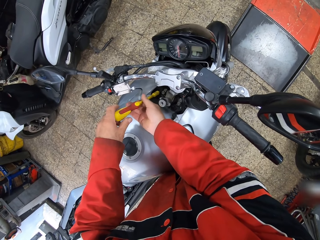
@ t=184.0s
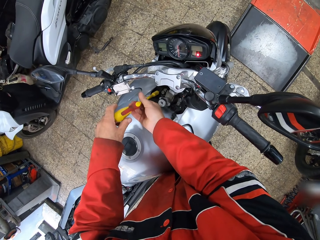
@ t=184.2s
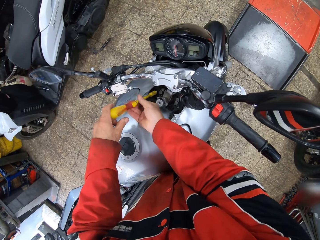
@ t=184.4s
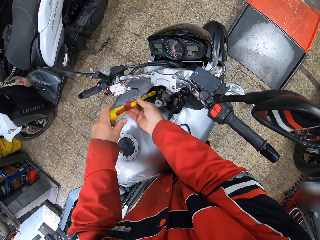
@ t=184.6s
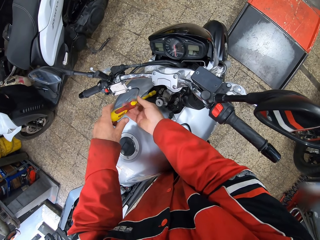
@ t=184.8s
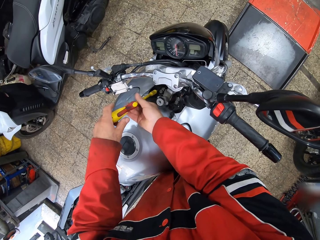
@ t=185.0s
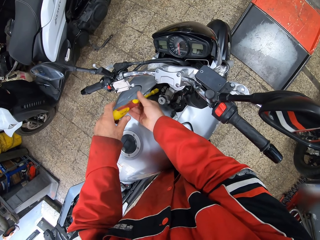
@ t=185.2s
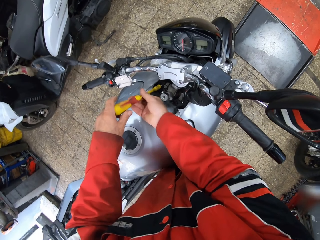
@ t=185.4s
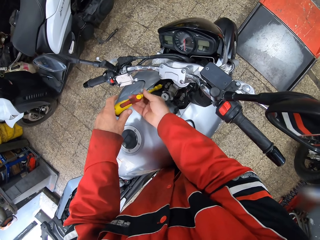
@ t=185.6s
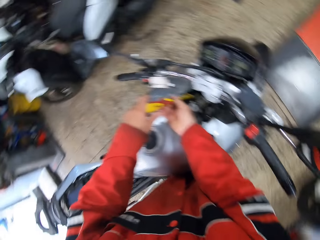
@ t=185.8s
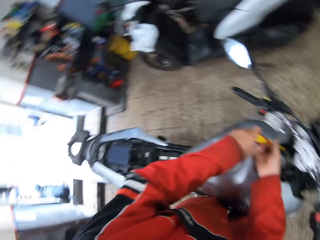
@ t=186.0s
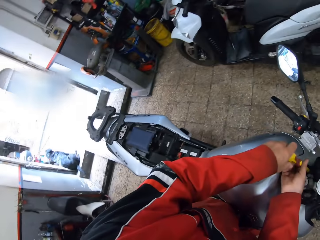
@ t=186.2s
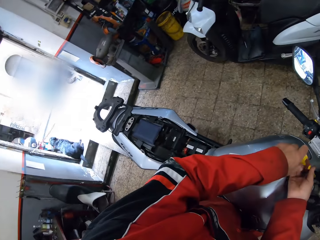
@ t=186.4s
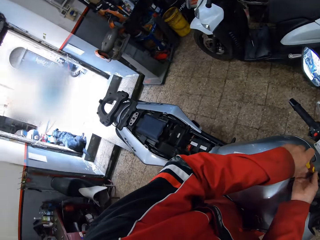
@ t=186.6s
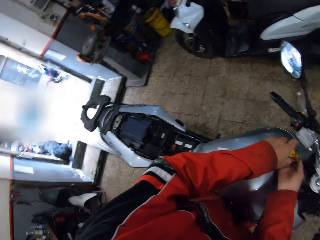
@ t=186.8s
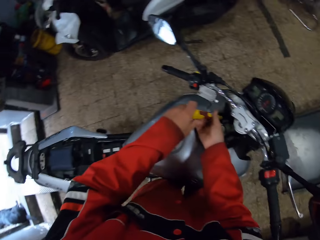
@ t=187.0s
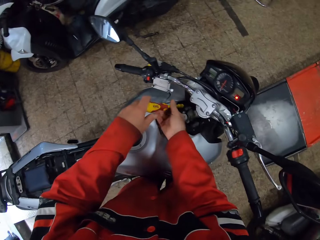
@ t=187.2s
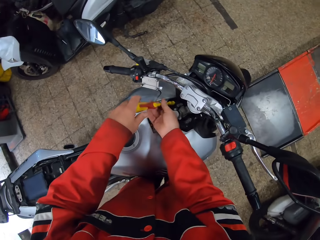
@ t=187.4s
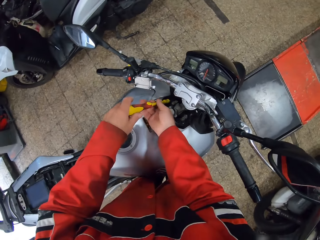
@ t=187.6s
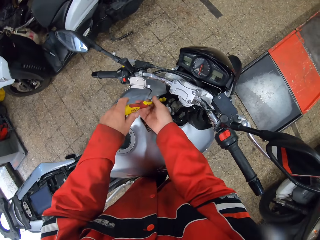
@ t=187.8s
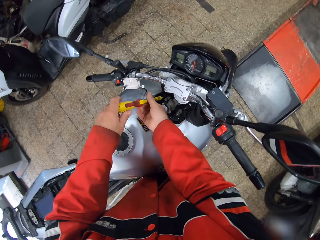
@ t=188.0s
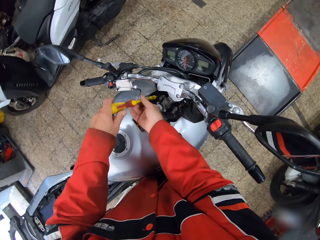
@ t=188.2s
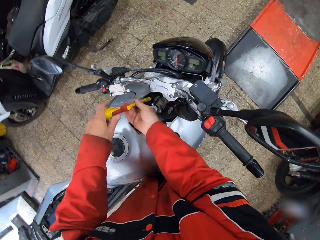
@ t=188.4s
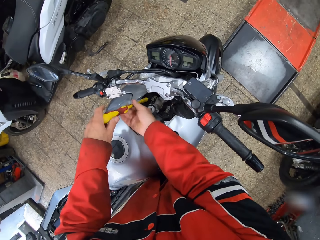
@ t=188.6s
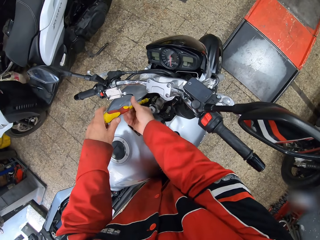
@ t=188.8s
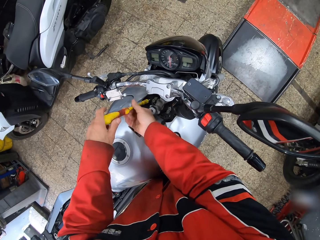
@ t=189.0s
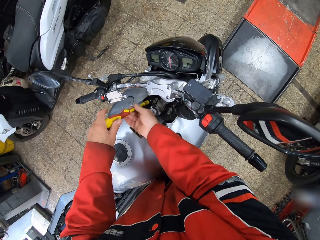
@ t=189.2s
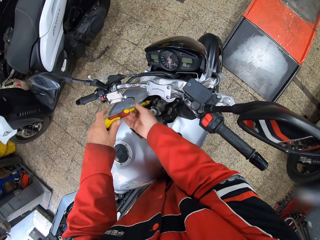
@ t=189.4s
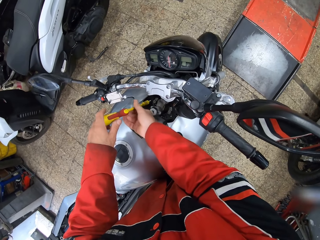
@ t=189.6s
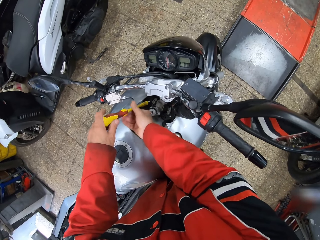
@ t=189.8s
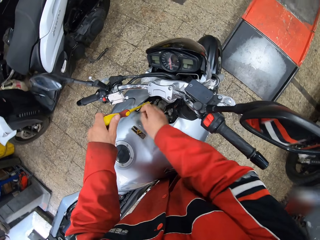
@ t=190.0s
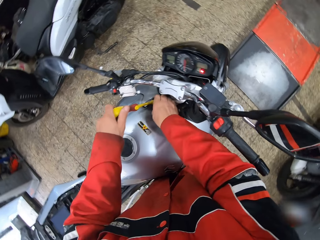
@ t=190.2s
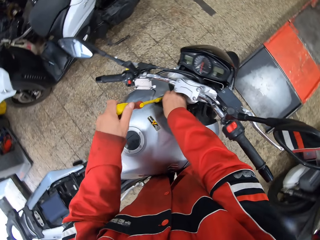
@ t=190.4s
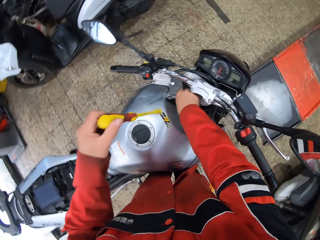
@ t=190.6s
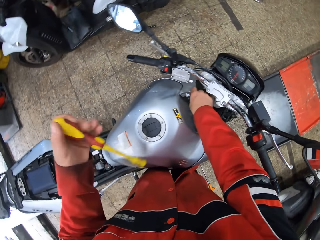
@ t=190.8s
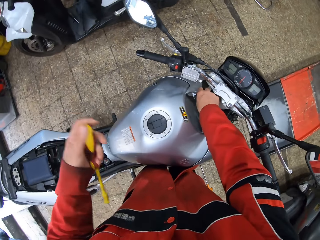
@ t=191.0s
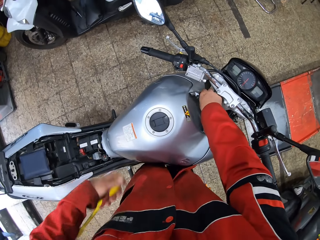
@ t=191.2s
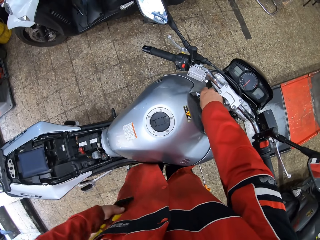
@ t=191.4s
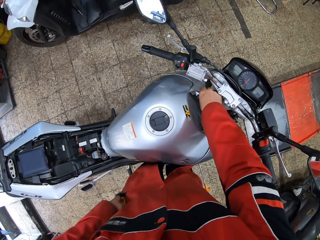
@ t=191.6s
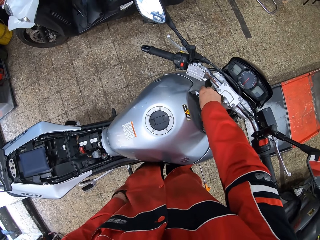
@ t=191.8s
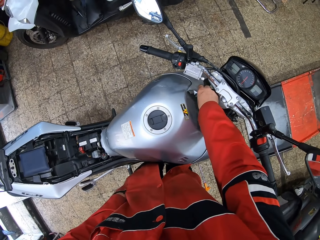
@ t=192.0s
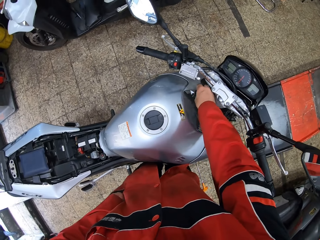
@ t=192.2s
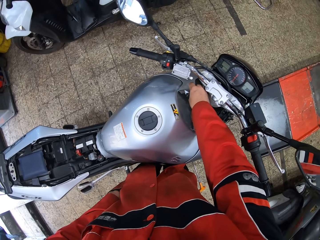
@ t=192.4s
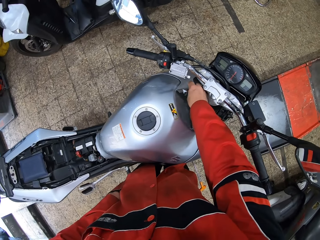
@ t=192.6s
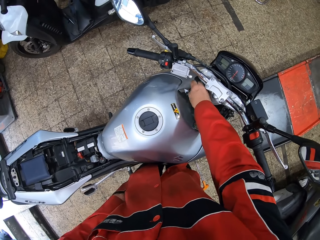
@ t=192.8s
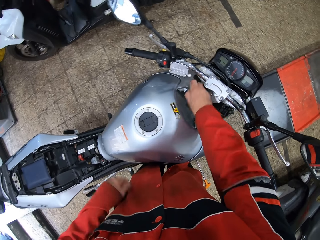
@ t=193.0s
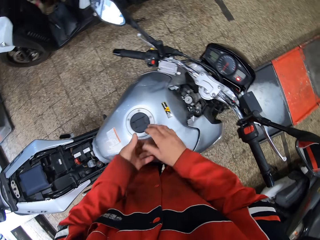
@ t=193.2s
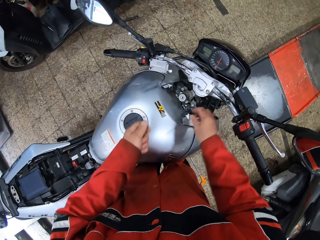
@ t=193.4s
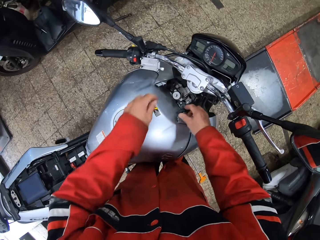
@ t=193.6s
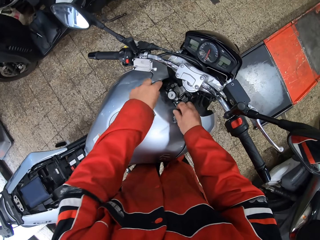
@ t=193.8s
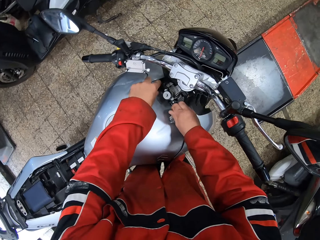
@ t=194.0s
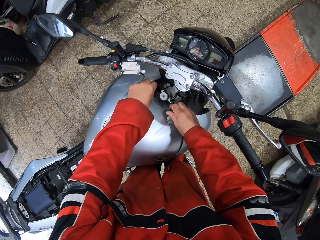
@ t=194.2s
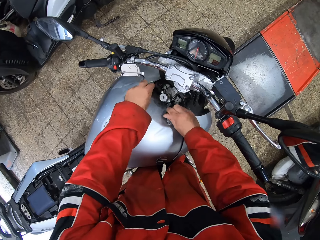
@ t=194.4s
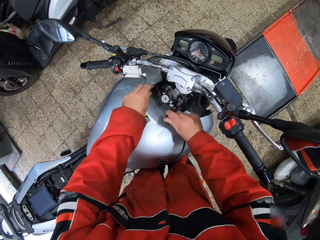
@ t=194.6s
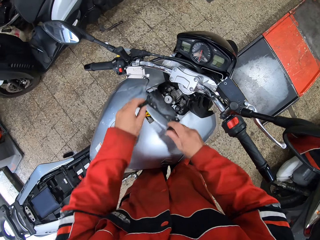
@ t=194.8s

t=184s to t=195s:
The camera wearer looks at the door. He loosens the screw with the screwdriver. He loosens the screw with his right hand. He removes the socket screwdriver from the screw with his left hand. He takes the screw. He puts the screwdriver in his pocket. He removes the screw with his right hand. He passes the screw from his right hand to his left hand. He removes an ignition part from the motorcycle.

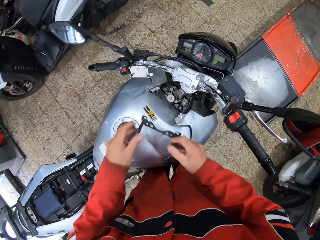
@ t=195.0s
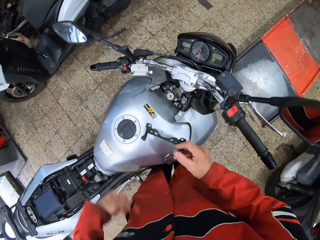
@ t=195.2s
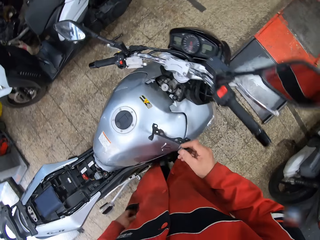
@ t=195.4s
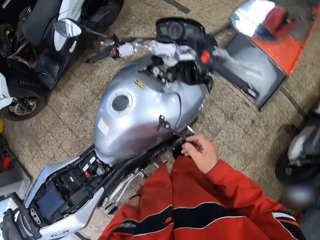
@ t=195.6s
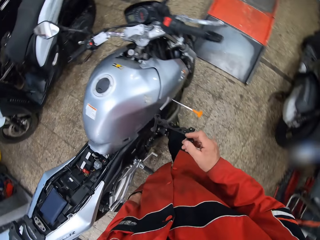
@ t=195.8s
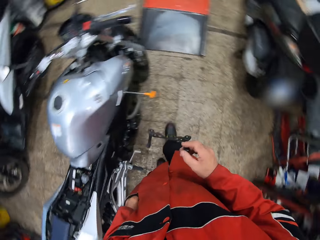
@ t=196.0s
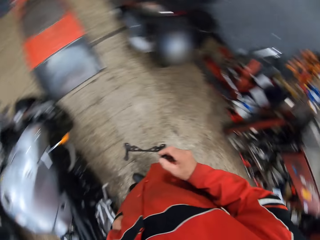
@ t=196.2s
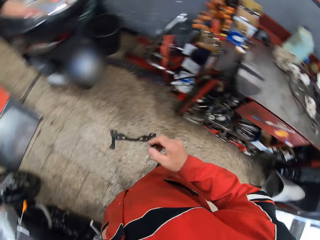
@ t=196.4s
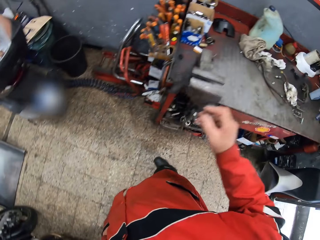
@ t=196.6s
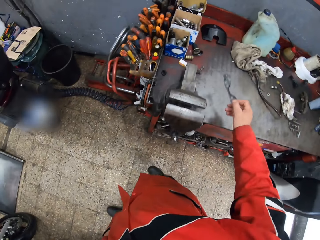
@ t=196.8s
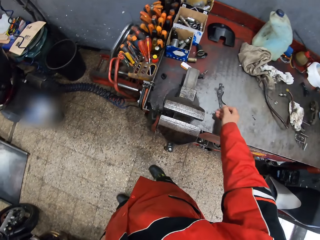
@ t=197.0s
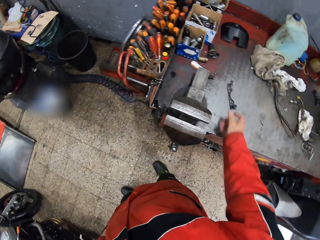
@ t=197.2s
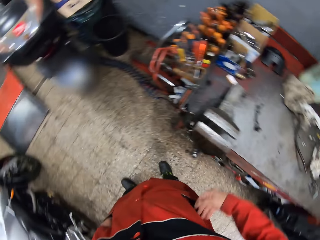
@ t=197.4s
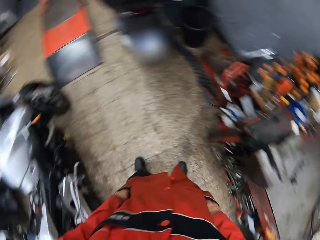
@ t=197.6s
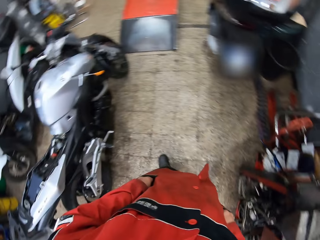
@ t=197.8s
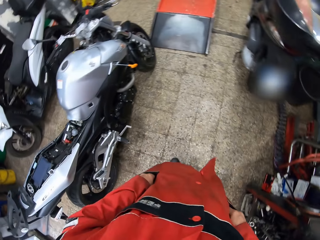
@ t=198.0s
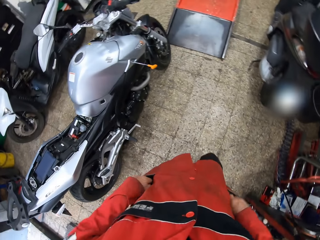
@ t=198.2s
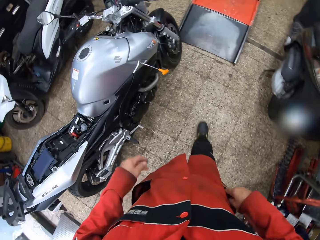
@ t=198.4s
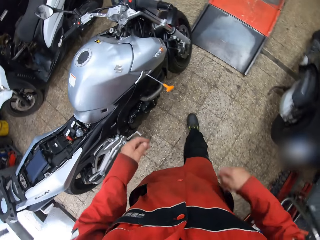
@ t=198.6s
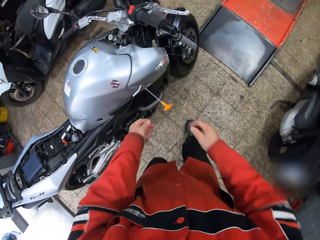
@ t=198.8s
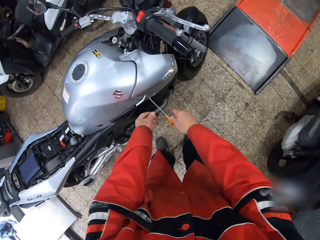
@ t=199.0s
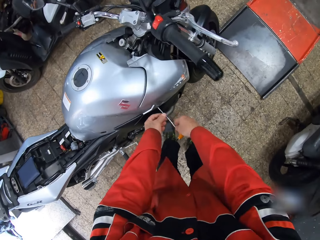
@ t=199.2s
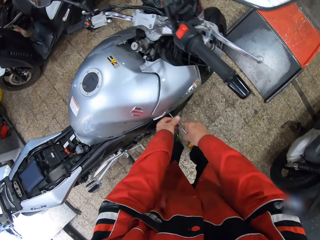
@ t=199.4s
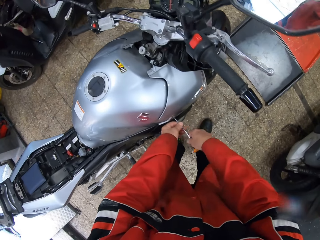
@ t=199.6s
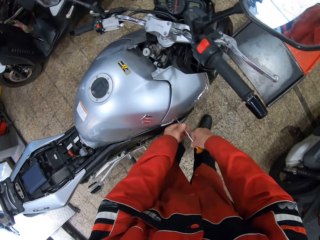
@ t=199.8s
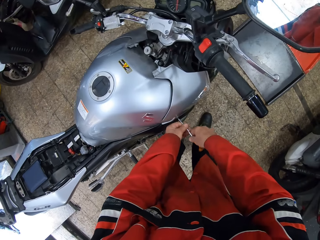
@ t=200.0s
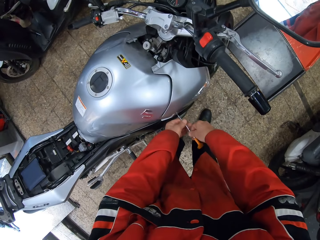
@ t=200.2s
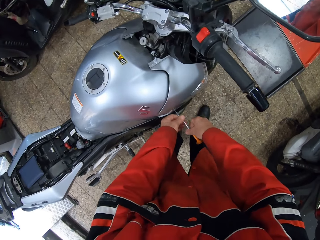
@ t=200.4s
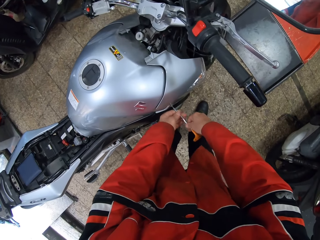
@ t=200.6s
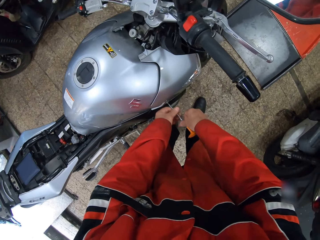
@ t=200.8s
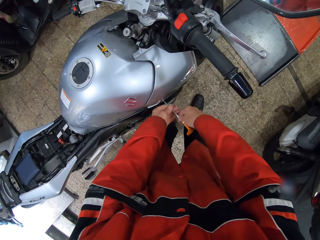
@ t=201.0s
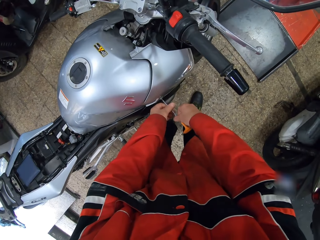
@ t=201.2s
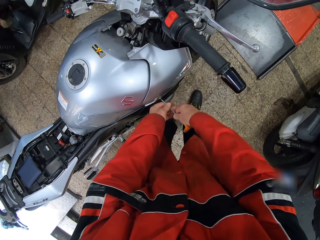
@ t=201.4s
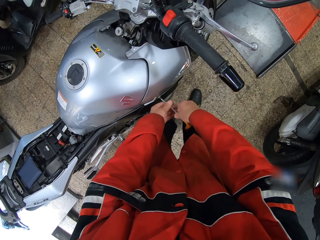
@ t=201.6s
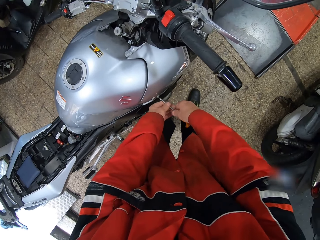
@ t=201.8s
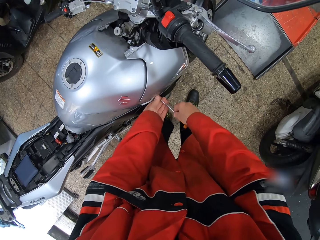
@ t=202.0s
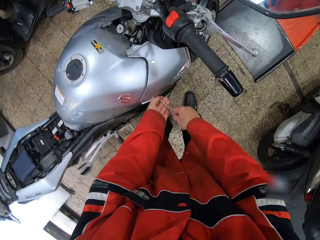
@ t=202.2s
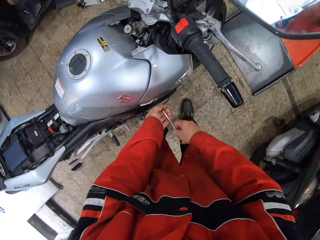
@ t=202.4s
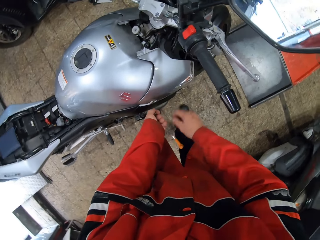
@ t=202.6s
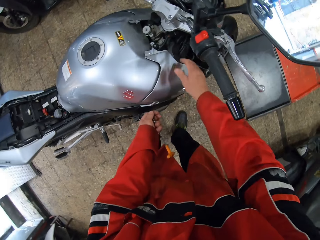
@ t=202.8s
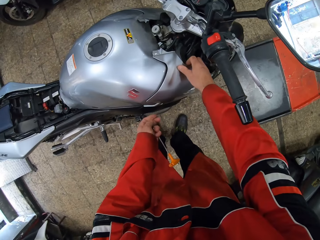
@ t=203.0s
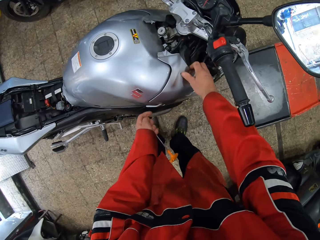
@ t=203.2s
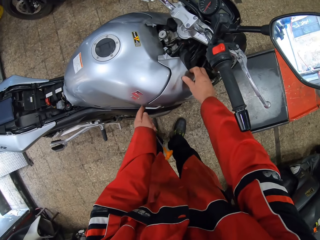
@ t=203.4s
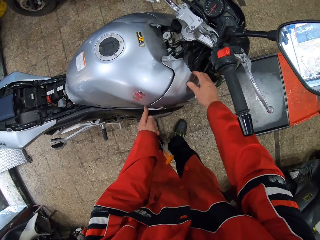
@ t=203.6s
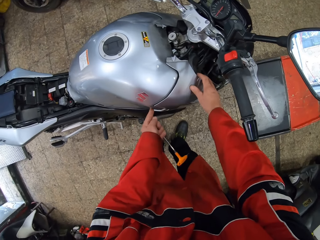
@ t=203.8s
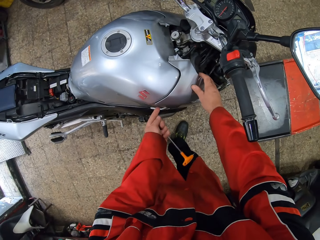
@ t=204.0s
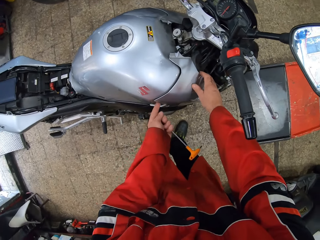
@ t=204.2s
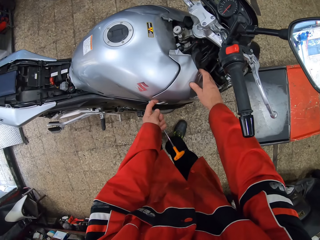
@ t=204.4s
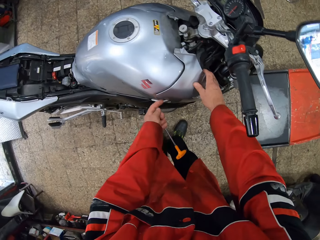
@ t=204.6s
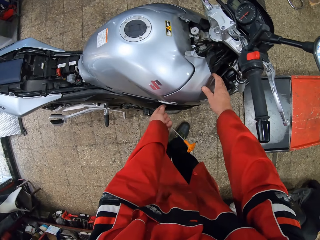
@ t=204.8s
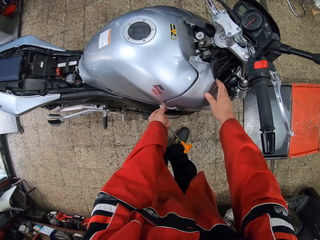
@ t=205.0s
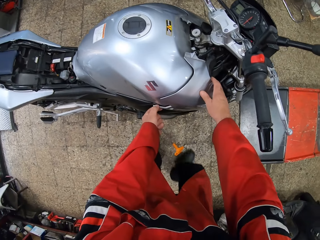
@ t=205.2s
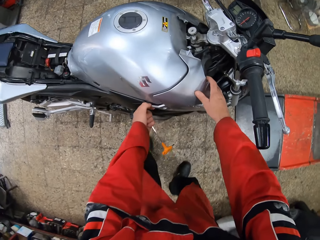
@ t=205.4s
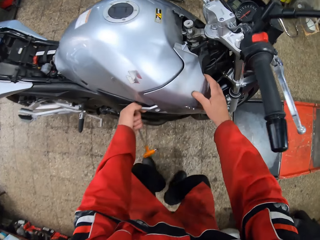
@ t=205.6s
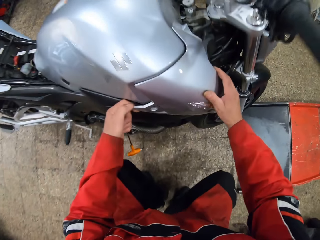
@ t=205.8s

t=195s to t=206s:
The camera wearer takes something. He dips his left hand into his jacket pocket. He puts the screw in the pocket. He turns towards the workshop table. He drops the ignition part on the workshop table. He dips his right hand into his pocket. He turns towards the motorcycle. He holds the orange screwdriver with both hands. He unscrews a bolt around the motorcycle gas tank with the orange screwdriver with both hands. He removes the orange screwdriver from the motorcycle gas tank with both hands. He places both hands on the motorcycle gas tank.
